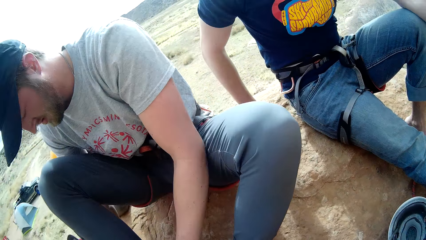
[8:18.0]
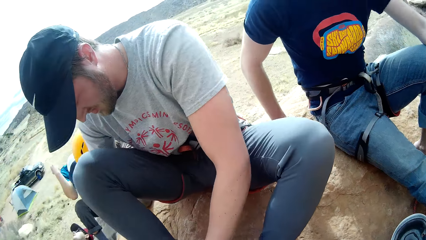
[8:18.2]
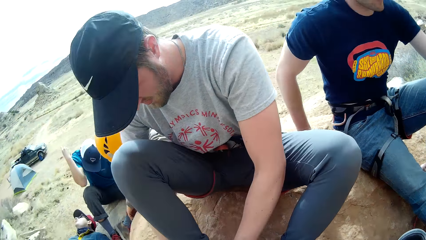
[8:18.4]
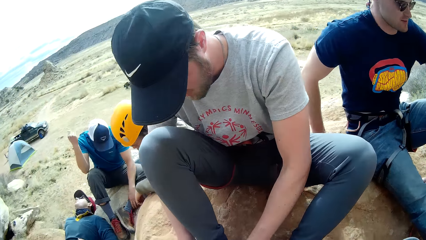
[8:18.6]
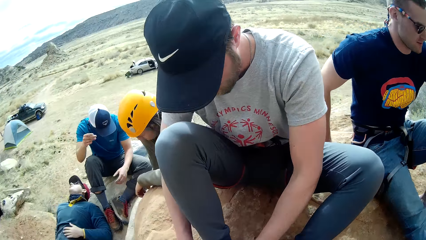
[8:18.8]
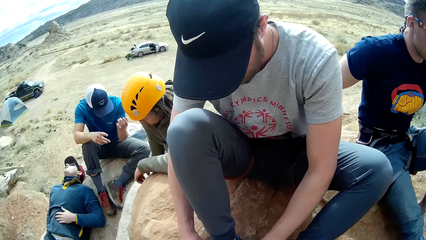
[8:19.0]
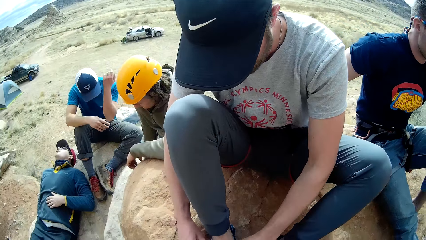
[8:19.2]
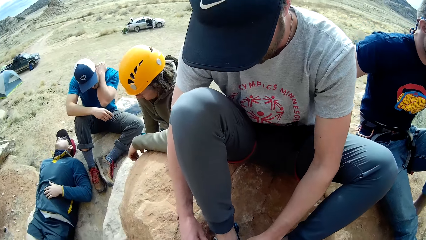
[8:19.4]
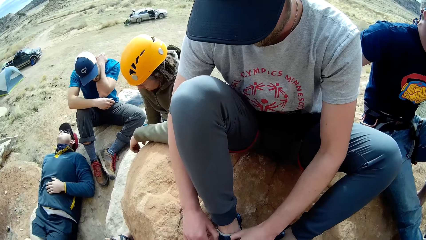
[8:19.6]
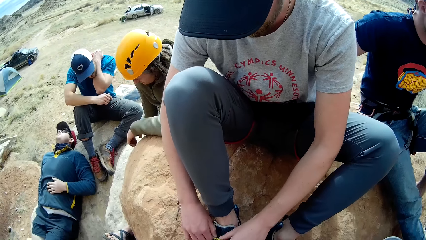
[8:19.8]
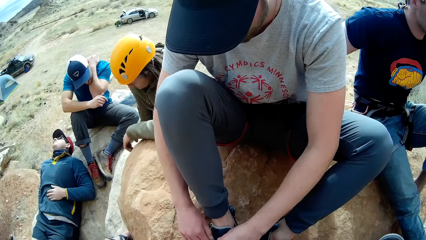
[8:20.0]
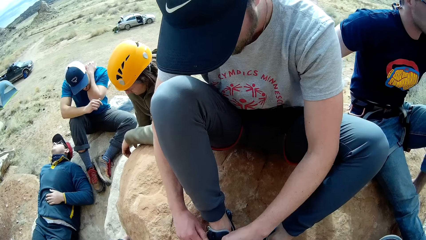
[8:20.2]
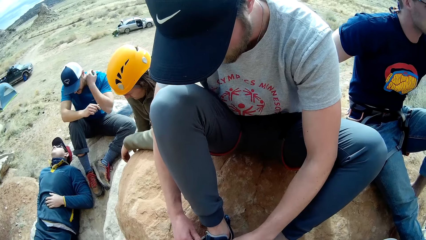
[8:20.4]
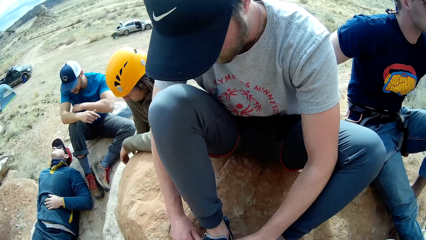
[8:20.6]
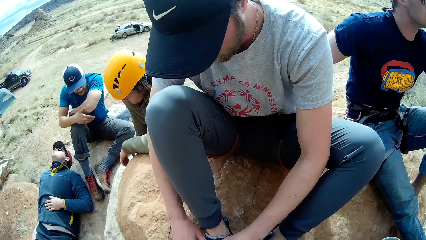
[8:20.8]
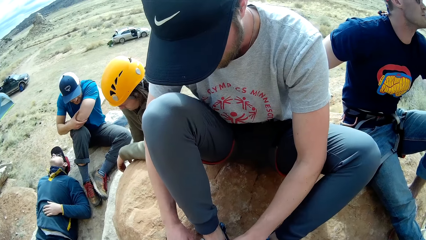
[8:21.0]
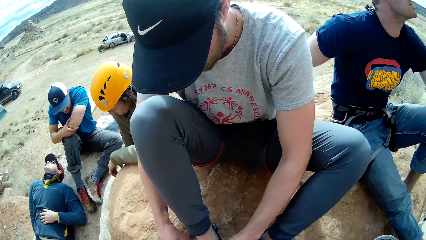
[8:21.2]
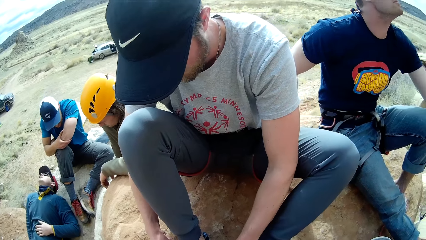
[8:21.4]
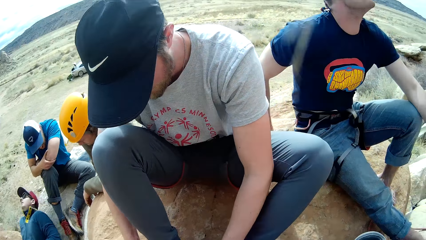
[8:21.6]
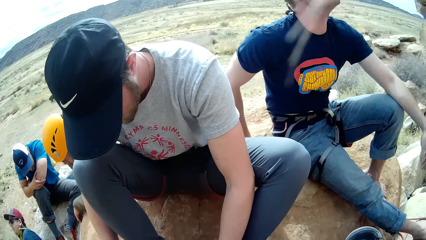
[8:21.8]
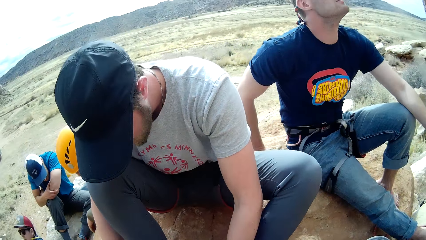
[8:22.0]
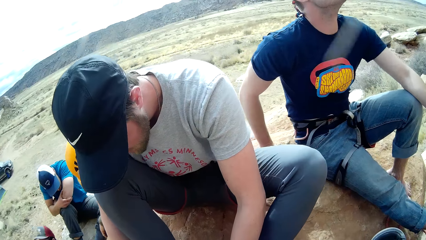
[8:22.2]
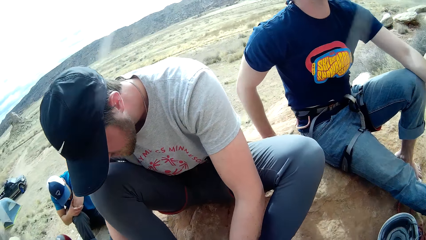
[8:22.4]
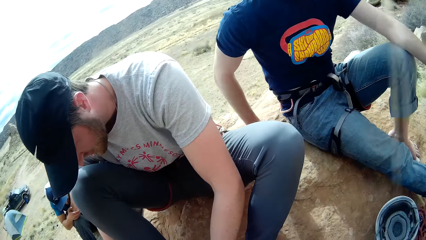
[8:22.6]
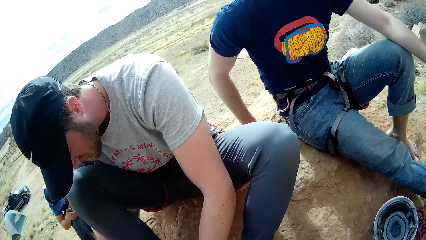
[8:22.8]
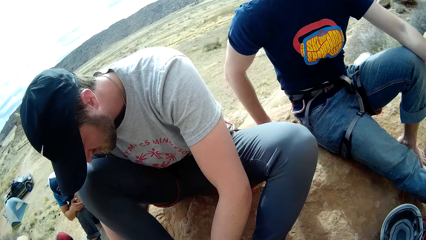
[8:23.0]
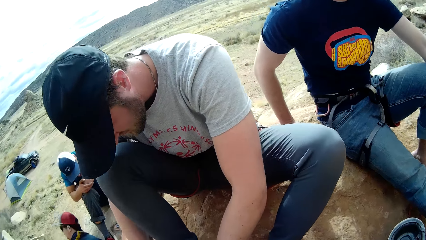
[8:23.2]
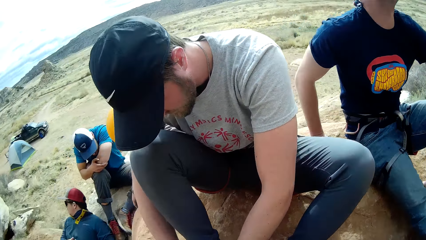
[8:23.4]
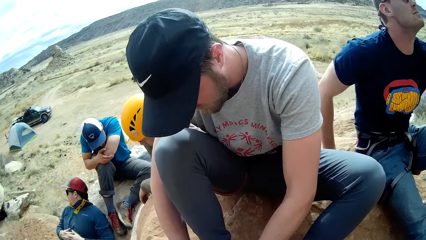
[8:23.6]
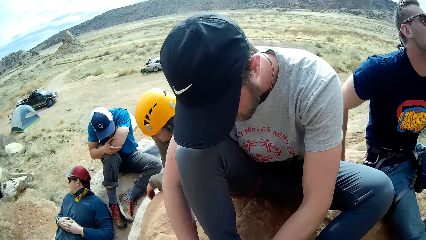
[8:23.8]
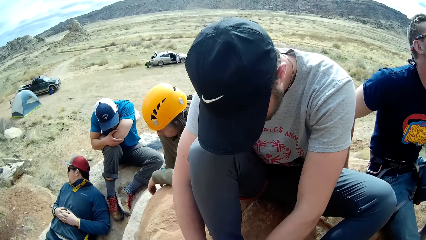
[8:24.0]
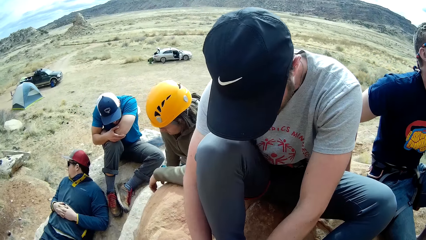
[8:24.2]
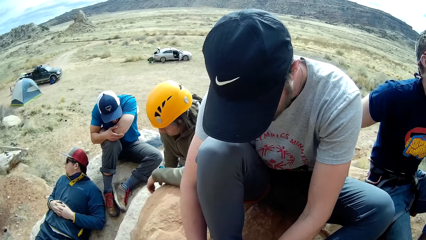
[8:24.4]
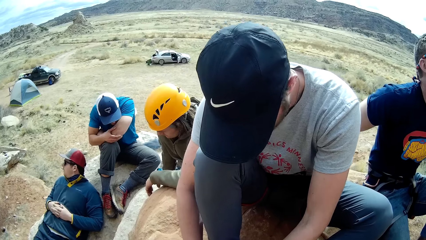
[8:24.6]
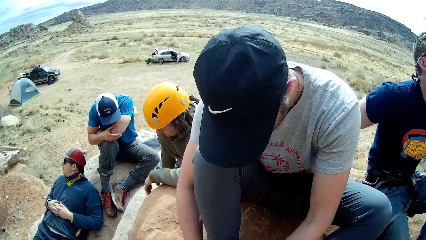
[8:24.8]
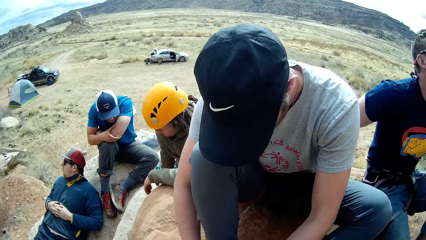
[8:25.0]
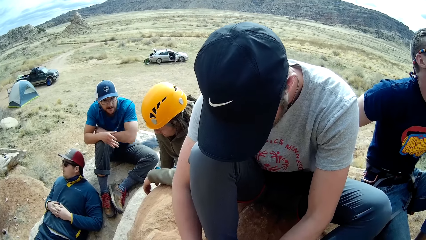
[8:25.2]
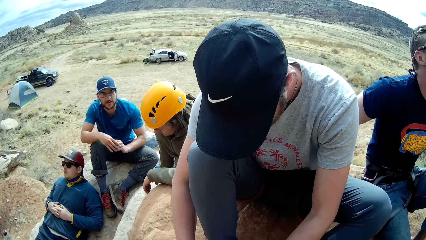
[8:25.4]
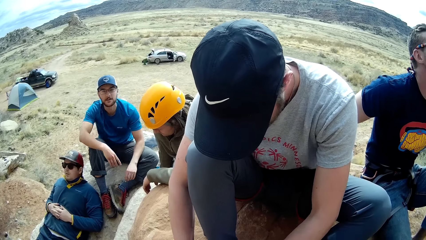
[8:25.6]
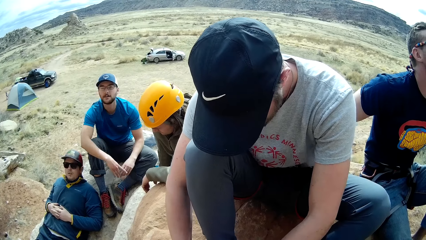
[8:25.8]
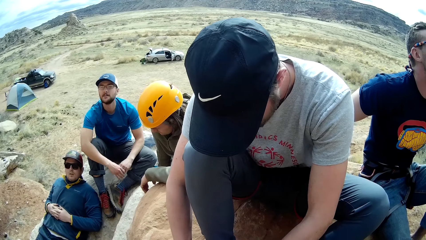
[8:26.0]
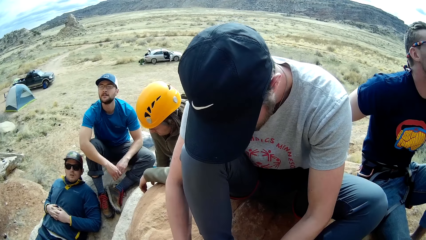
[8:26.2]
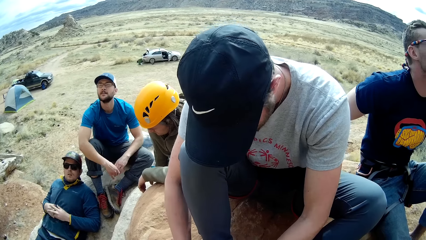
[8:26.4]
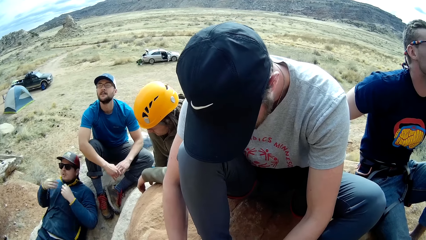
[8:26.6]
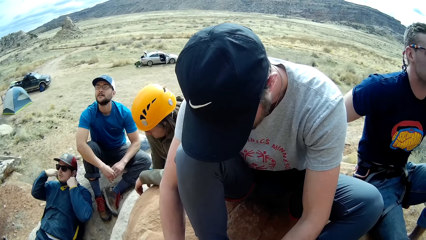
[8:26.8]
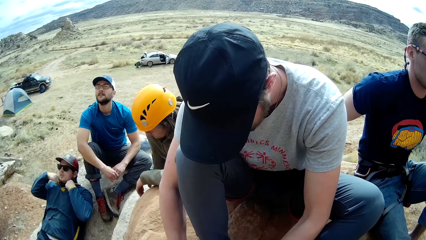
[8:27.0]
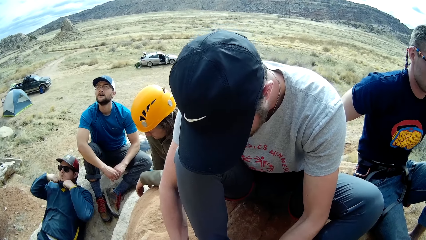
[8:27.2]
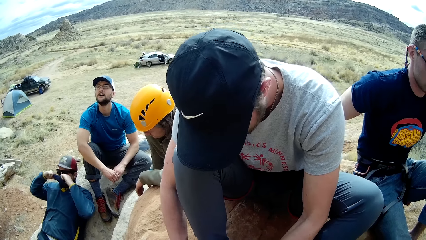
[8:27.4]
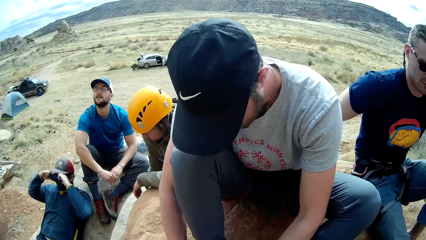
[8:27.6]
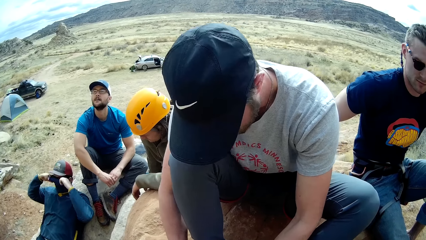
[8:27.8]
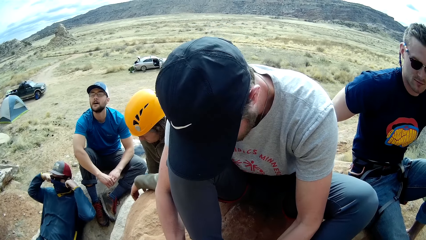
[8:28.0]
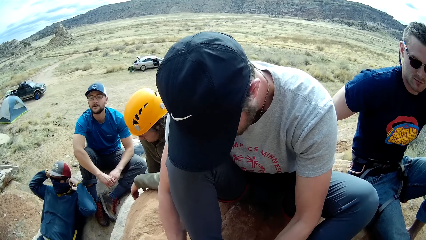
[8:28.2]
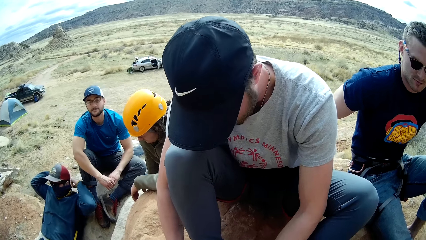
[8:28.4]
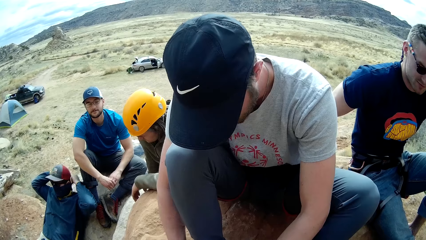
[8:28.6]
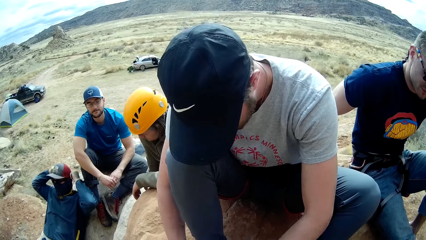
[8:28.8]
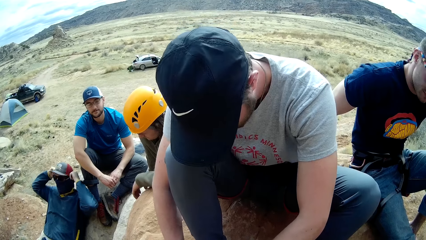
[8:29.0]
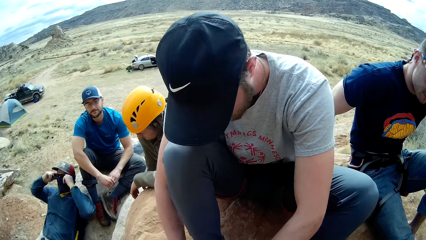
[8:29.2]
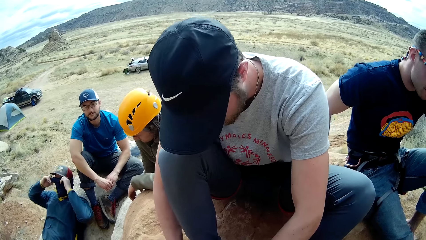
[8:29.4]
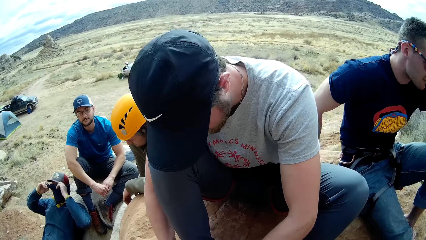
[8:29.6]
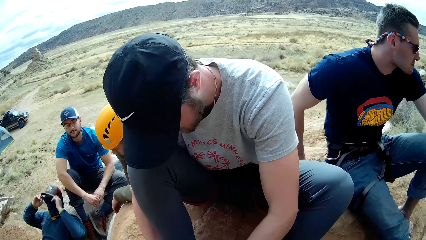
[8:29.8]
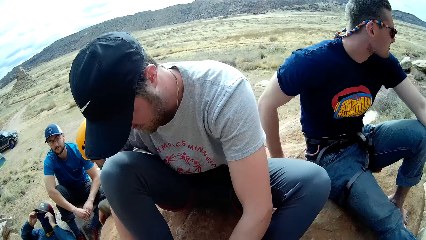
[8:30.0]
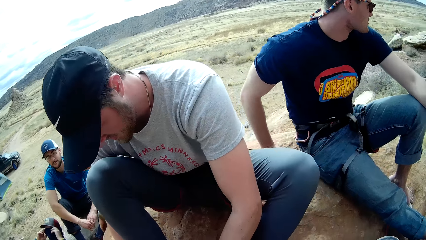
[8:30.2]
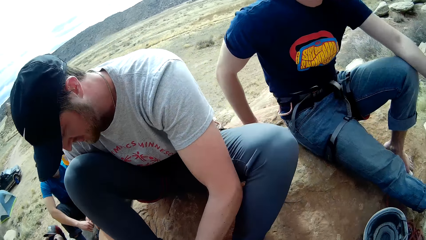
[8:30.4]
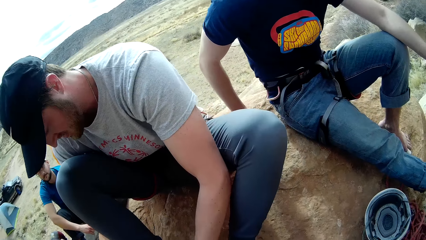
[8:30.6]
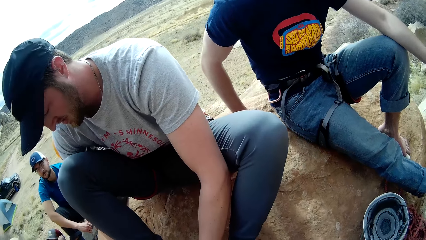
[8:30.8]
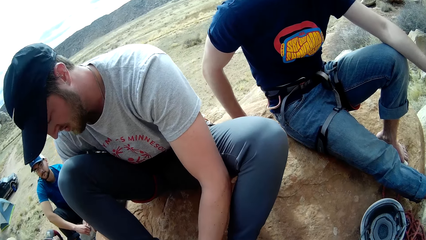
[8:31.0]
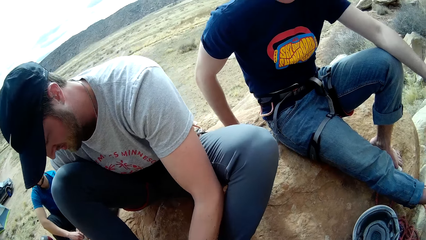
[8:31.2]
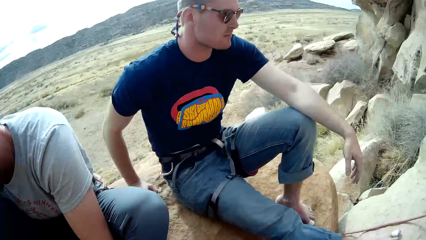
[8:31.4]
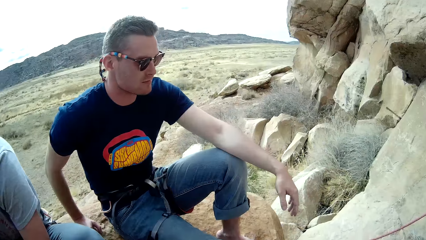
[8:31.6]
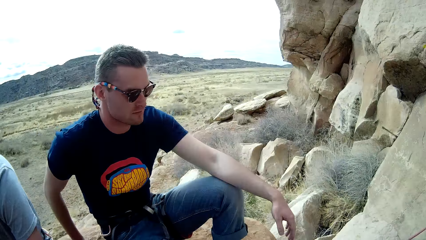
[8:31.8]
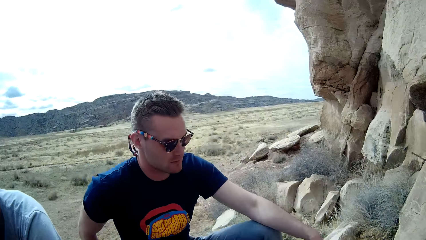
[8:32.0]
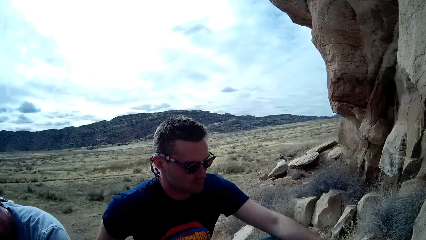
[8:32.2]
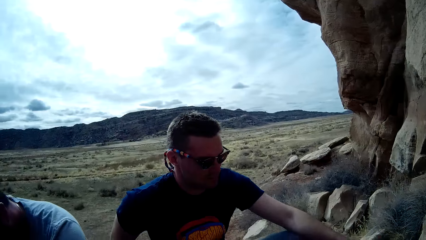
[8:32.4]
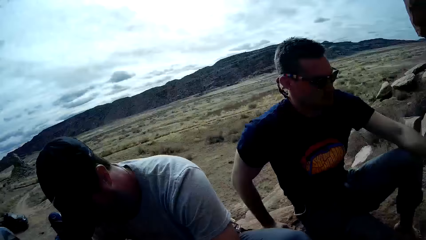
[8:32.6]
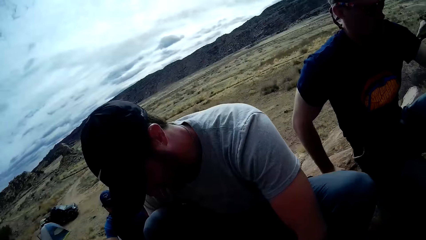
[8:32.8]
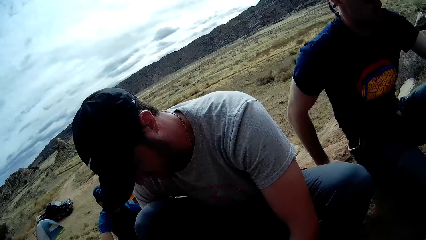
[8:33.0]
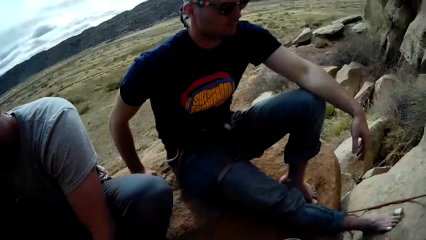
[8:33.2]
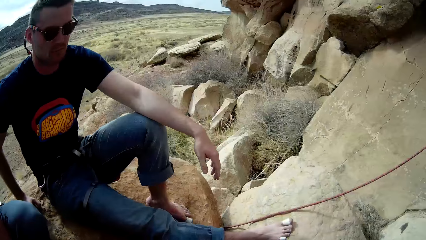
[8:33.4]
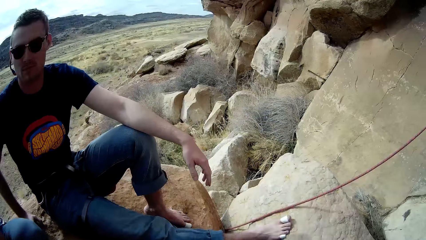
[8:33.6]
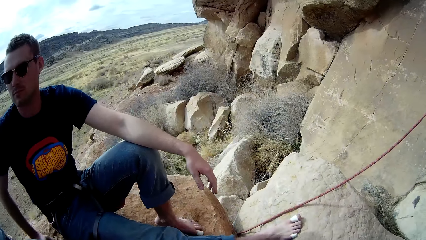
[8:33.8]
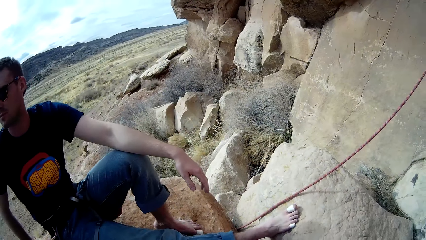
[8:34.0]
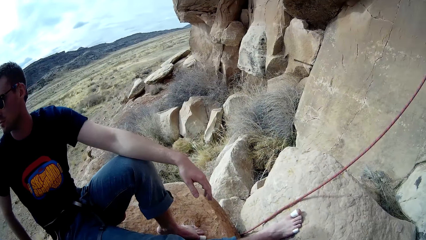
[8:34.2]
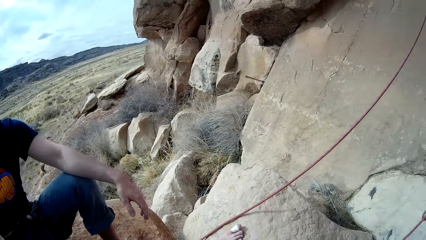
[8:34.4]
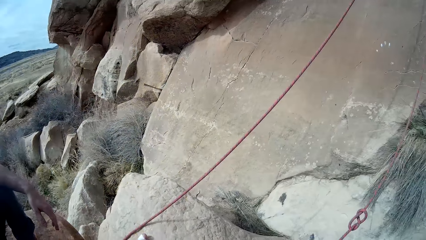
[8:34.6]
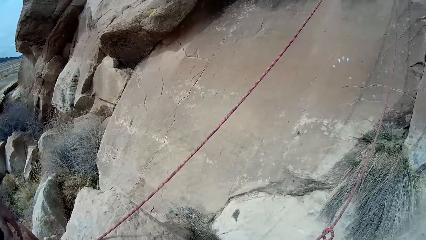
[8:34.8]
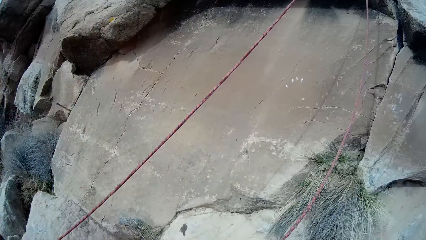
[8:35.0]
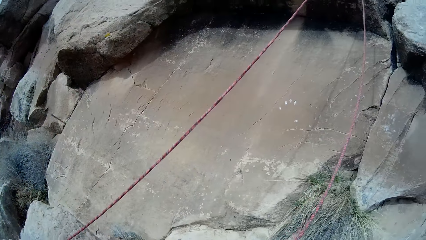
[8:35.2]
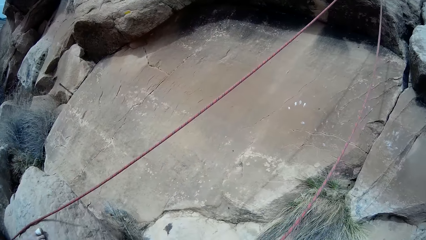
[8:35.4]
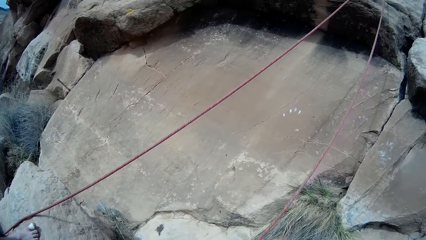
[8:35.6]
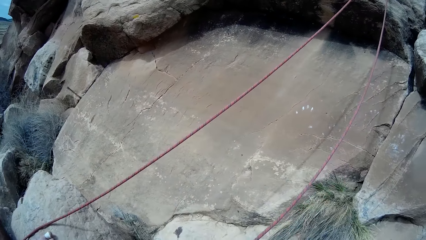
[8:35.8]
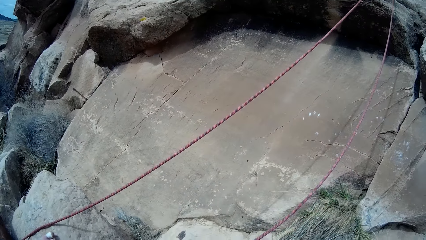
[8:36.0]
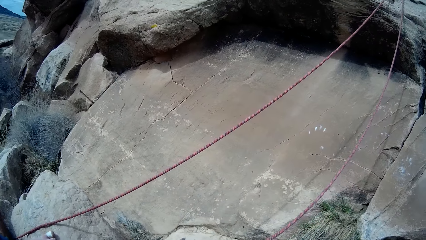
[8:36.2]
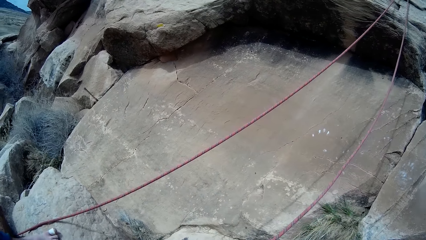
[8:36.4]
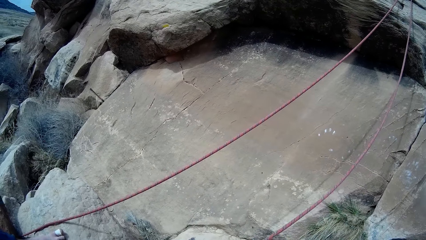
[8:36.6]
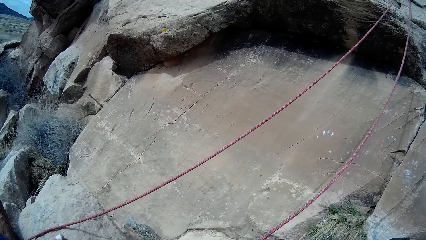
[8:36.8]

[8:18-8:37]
A man lifts a hand, lifts the other hand, rubs his hand, turns his hand and holds his hand. Another man lifts his head. The first man moves the hands apart and locks his hands. The other man moves both hands and covers his face.
